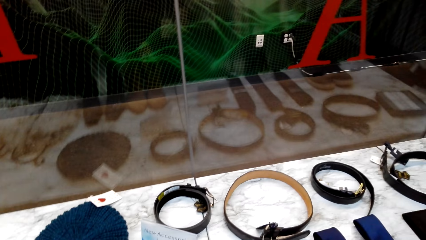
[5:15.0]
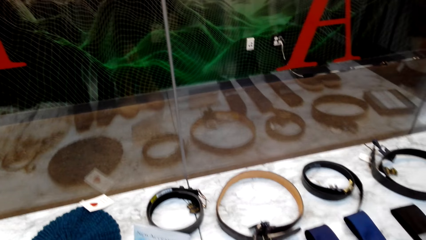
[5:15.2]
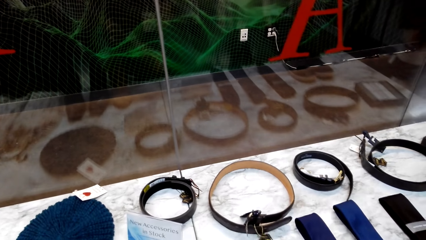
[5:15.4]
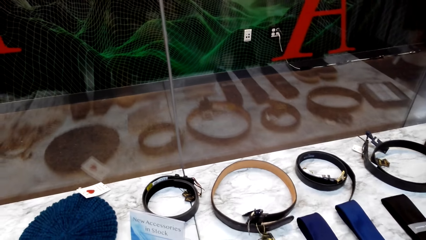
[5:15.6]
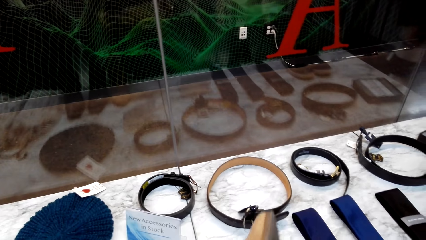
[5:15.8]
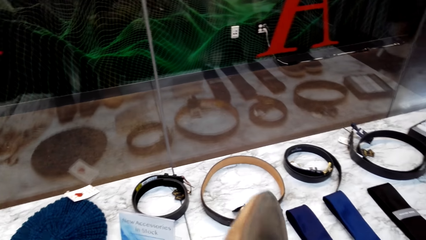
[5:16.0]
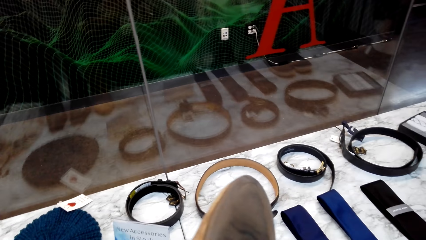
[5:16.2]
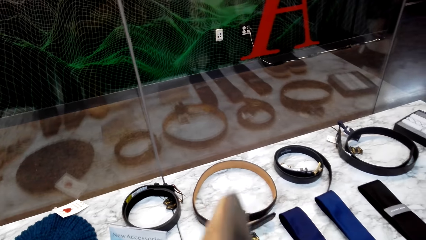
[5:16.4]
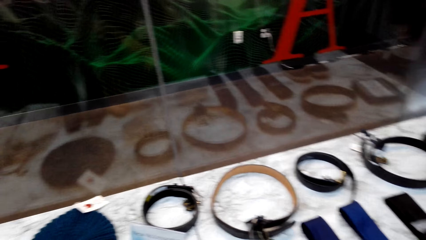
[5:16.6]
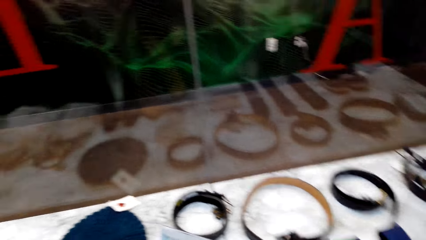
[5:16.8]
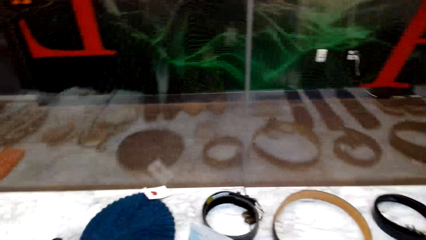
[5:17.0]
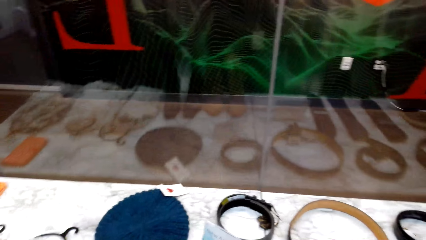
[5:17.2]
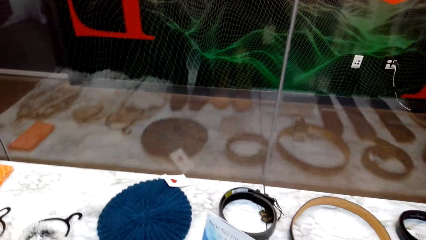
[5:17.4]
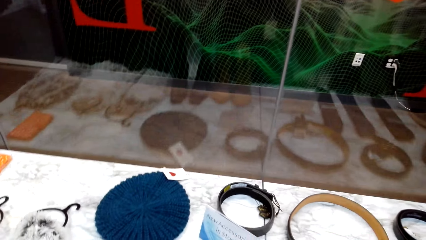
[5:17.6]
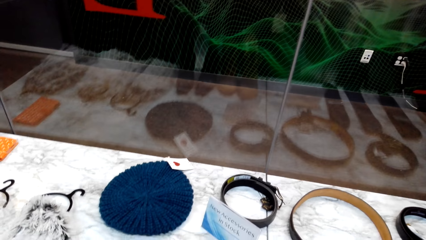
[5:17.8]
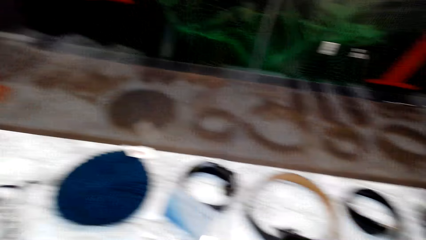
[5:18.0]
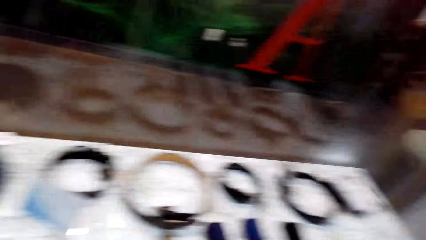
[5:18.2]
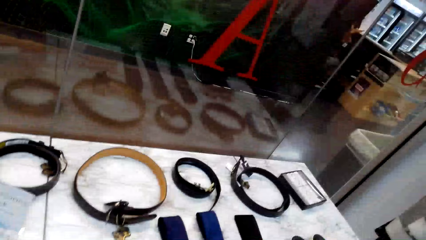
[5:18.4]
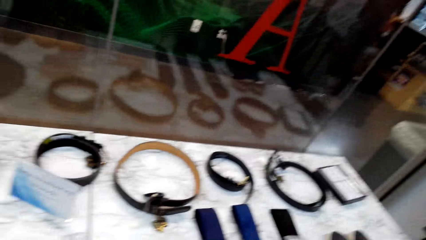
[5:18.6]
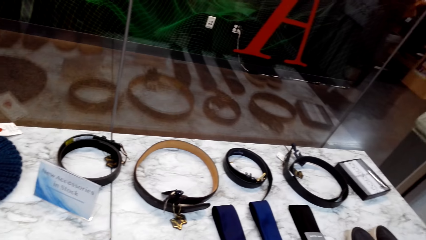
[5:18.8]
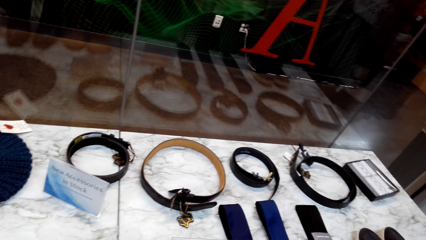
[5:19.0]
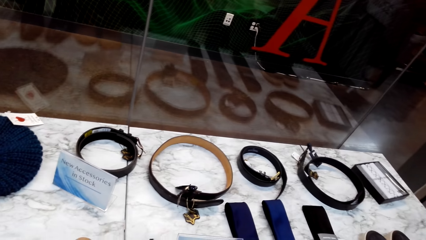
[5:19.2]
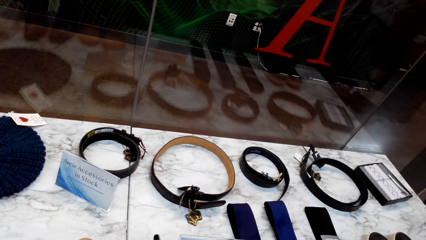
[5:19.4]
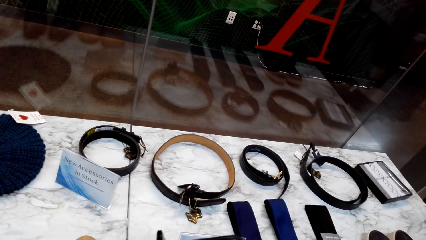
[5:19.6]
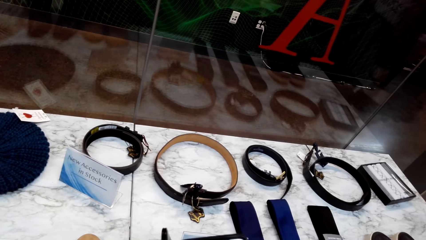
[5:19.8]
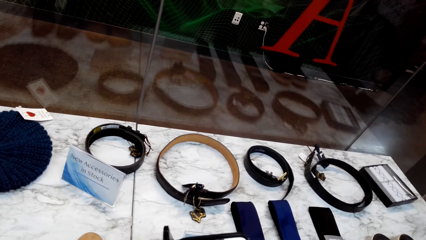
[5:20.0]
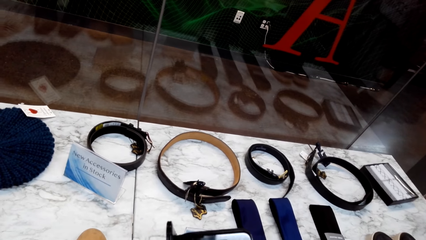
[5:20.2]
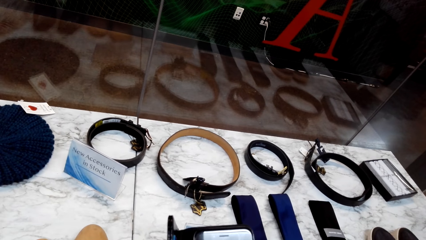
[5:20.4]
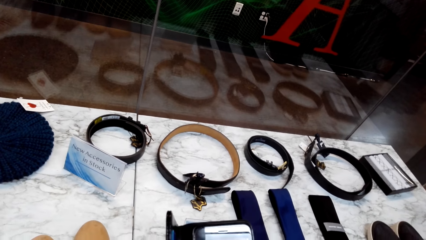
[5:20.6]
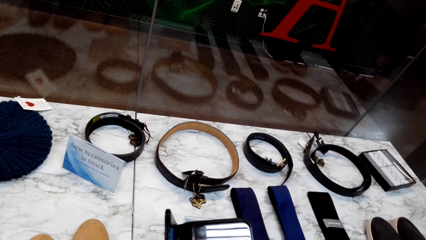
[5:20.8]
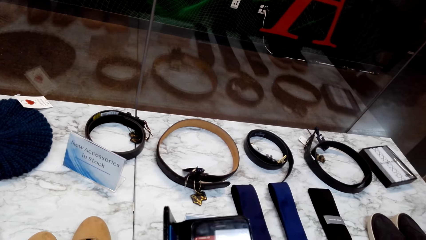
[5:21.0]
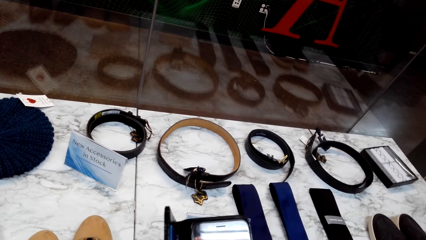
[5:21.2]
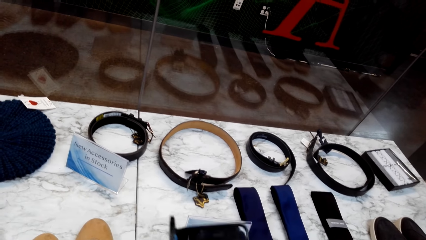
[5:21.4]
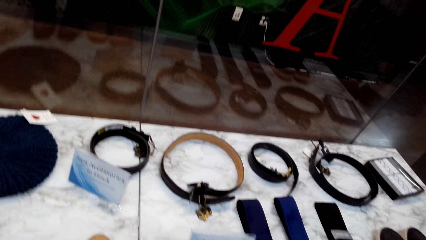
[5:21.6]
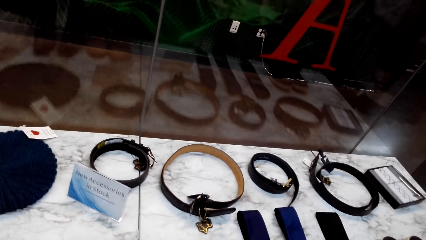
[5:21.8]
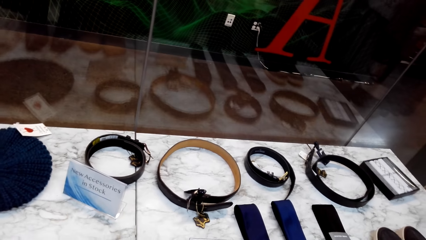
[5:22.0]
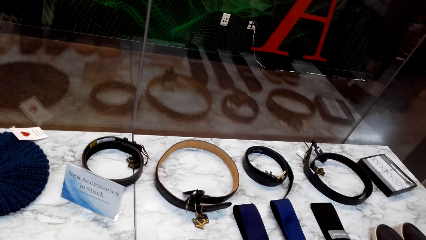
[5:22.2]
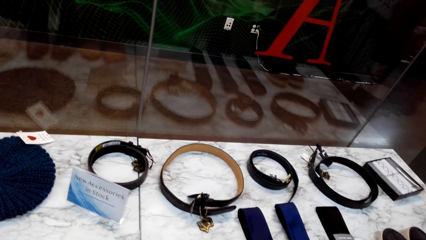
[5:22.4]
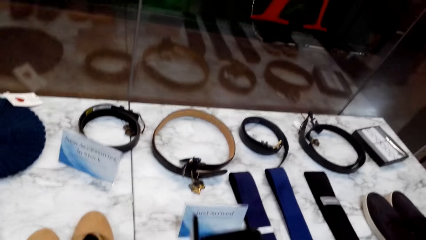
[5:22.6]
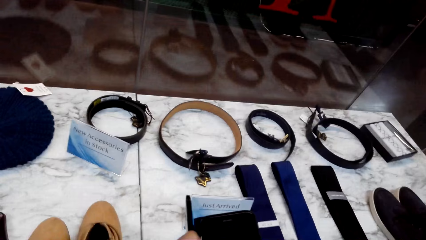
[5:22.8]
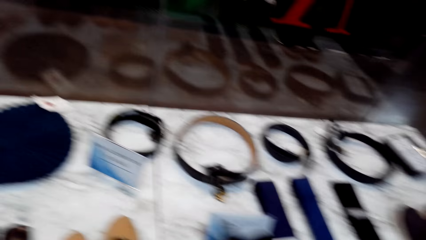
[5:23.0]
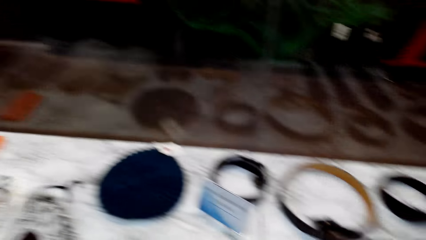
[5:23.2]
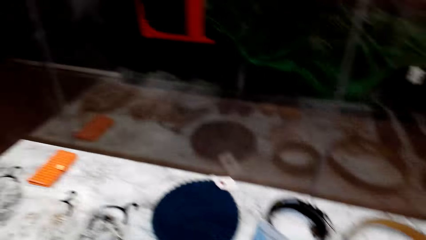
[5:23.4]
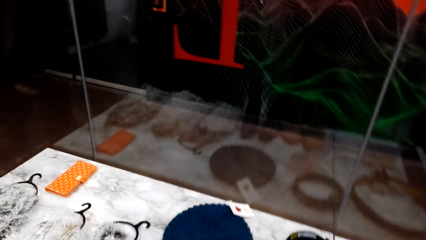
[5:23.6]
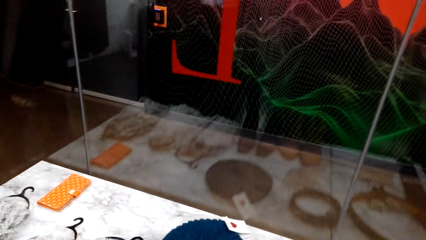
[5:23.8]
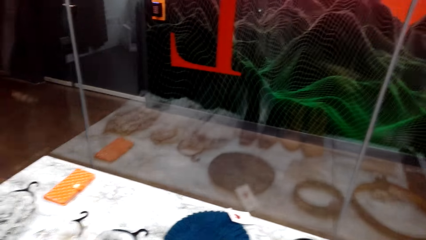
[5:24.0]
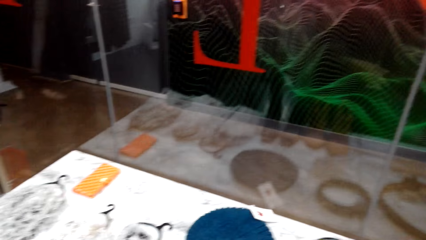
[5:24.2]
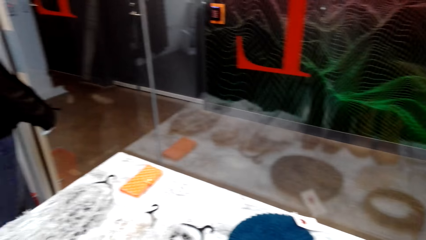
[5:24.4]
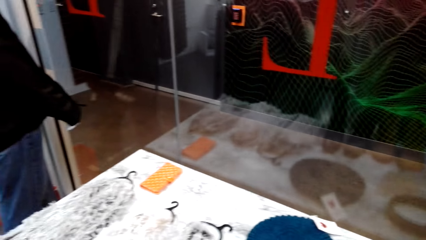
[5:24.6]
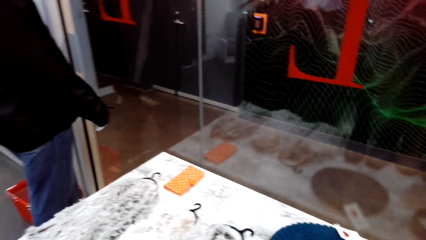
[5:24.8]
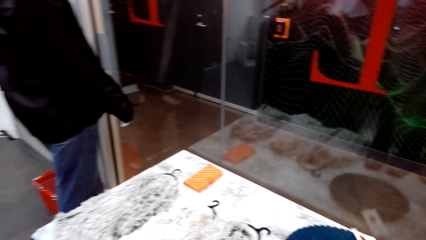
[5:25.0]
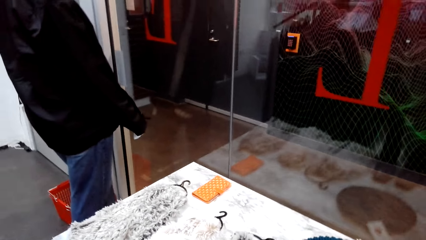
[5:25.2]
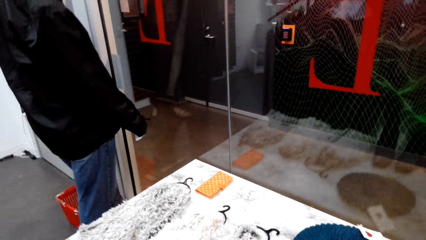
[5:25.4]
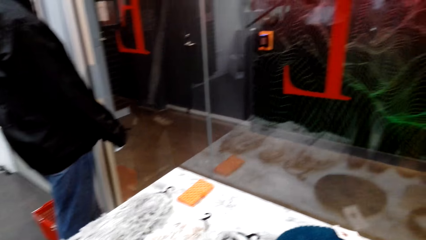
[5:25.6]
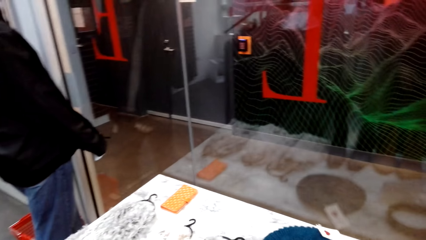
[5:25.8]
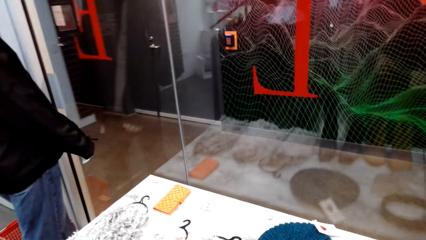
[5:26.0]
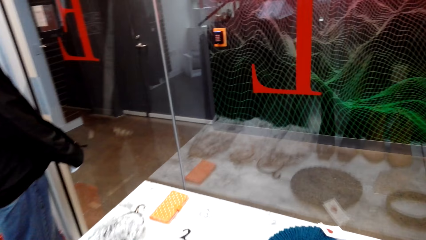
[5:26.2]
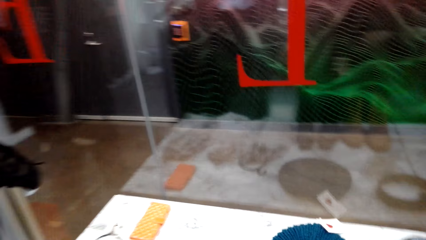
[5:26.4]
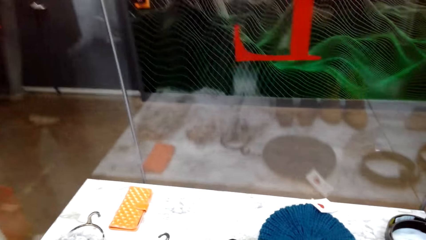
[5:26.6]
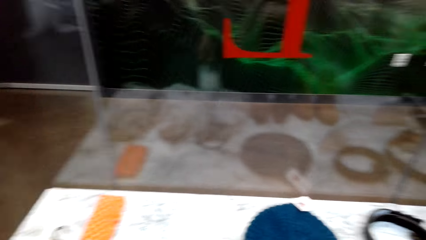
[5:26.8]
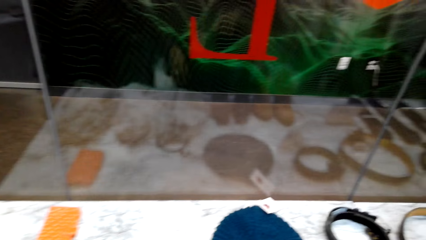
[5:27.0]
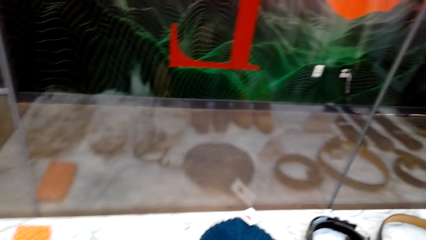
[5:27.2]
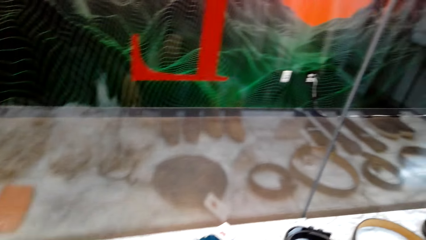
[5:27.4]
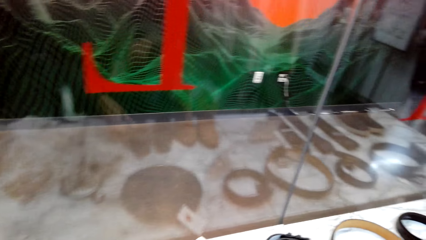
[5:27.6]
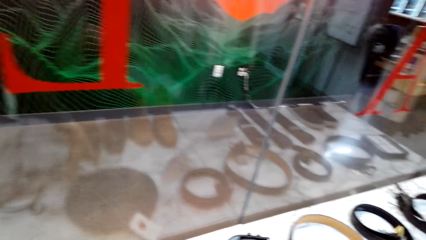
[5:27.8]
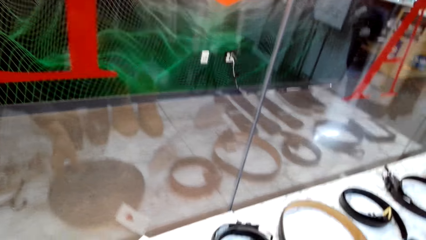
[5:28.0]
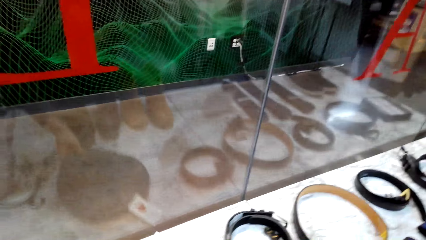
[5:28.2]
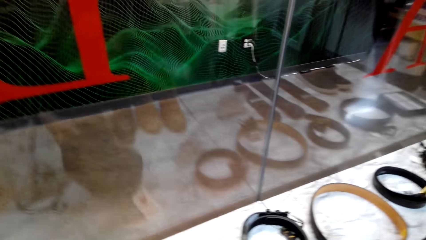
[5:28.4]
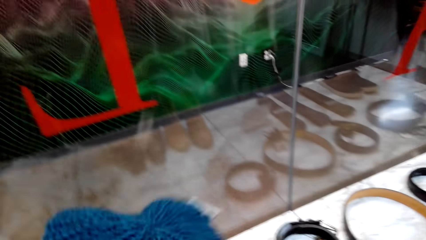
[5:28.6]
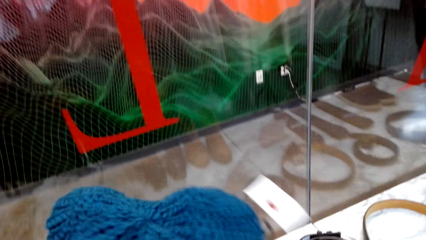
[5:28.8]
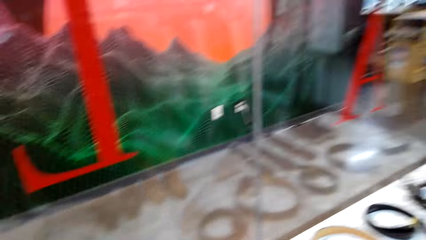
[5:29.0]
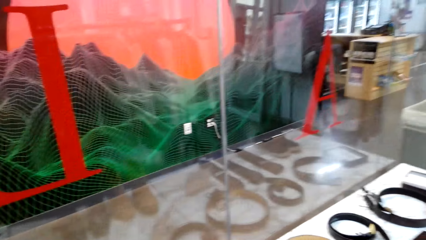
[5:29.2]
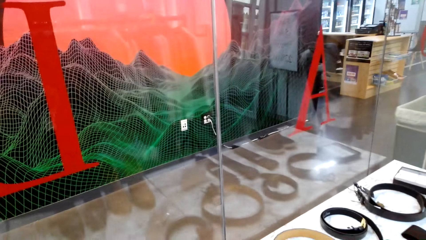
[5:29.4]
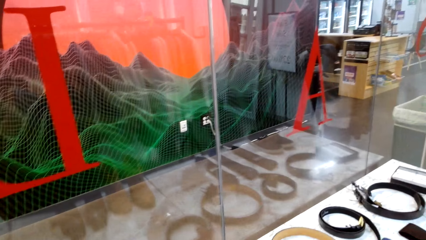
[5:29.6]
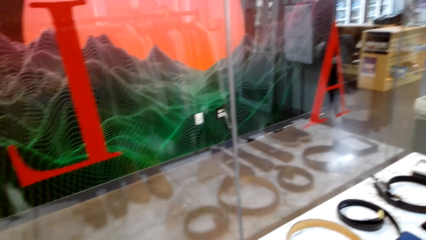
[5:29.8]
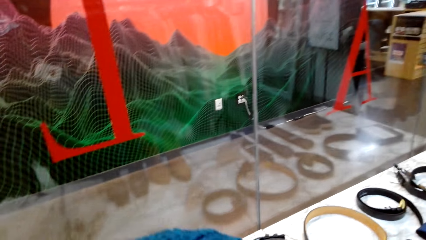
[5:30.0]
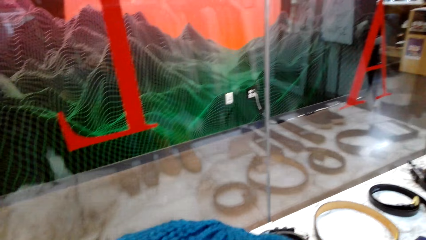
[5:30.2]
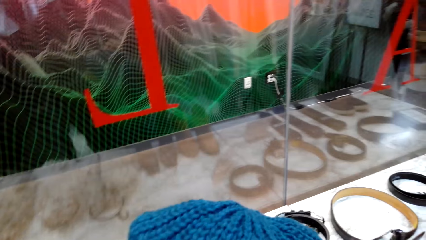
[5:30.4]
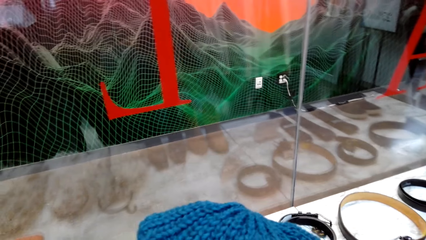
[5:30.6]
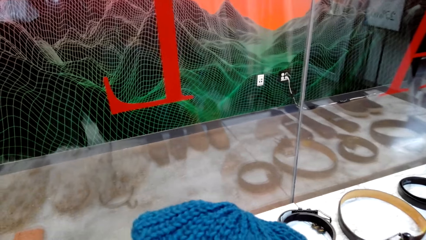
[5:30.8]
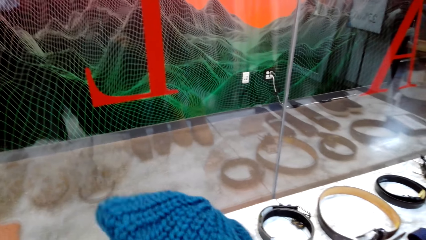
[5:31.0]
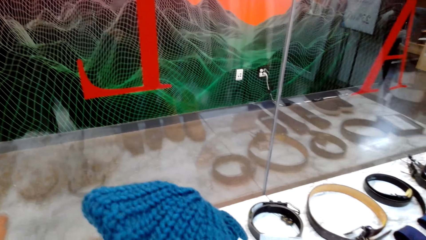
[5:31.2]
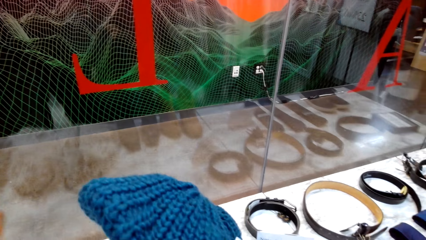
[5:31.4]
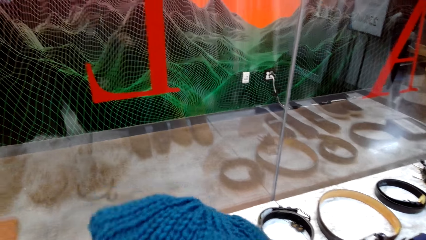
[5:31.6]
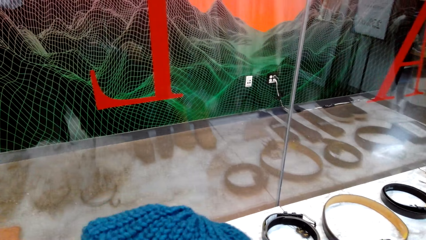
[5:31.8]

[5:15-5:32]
The camera wearer picks a shoe from the table. He checks the shoe. He returns the shoe on the table. He uses his phone. He scrolls the phone. He picks a head cover from the table.
